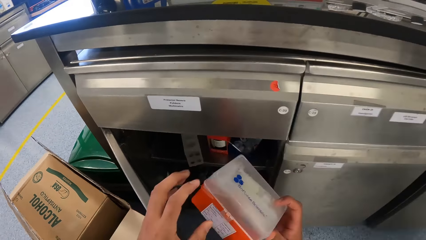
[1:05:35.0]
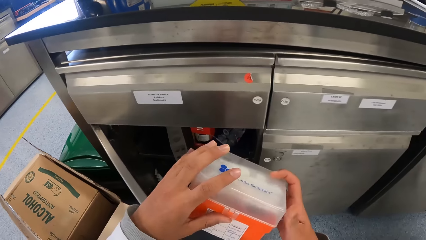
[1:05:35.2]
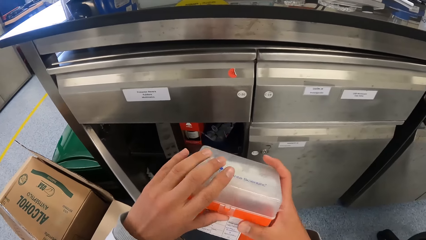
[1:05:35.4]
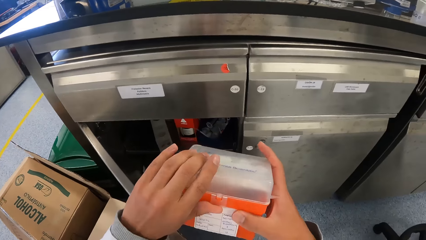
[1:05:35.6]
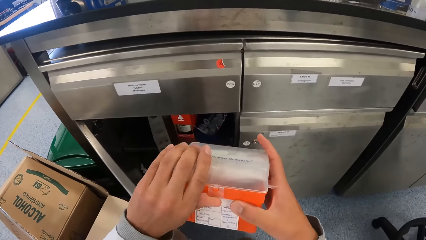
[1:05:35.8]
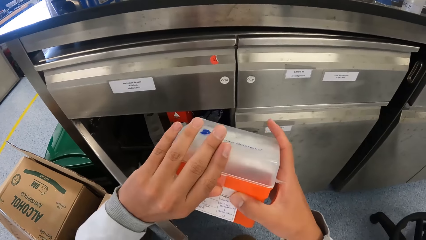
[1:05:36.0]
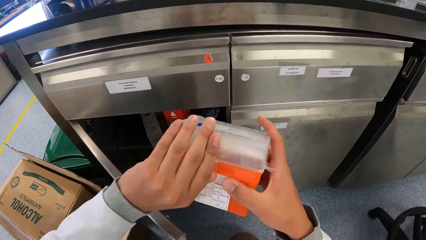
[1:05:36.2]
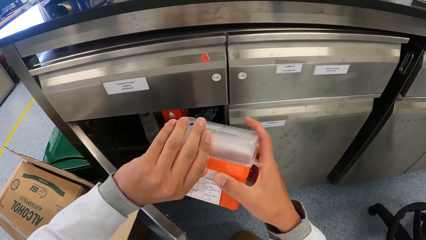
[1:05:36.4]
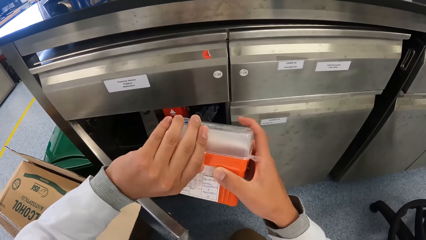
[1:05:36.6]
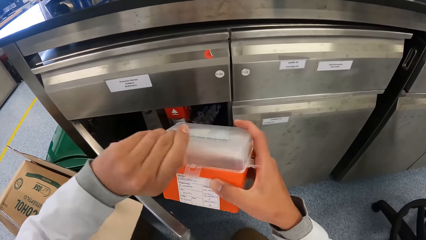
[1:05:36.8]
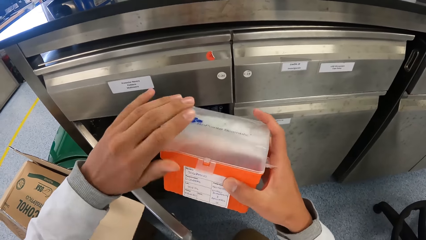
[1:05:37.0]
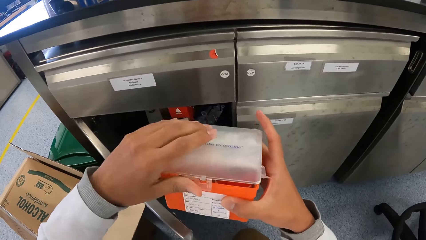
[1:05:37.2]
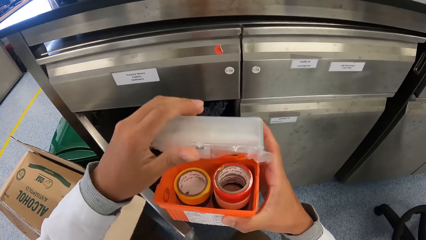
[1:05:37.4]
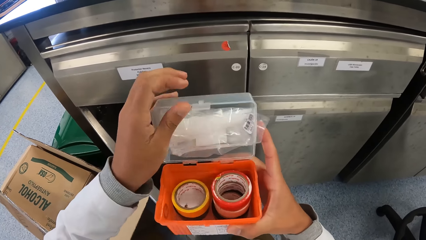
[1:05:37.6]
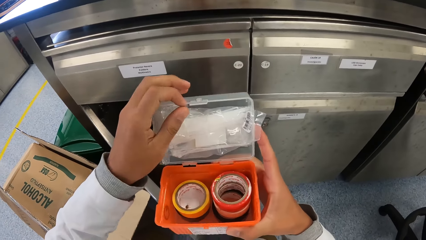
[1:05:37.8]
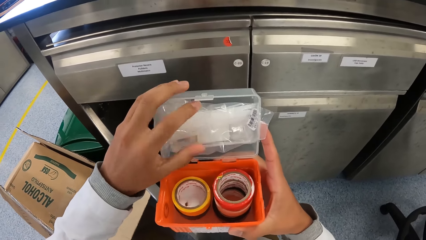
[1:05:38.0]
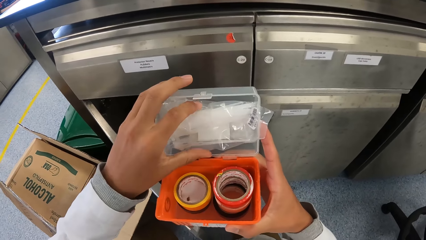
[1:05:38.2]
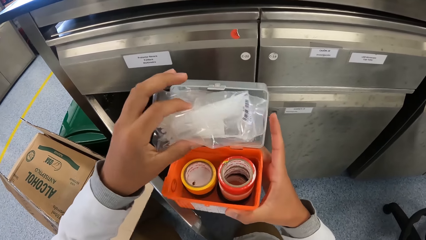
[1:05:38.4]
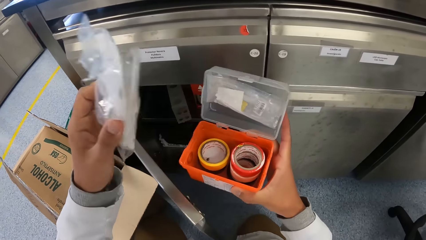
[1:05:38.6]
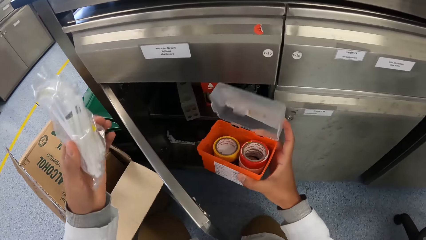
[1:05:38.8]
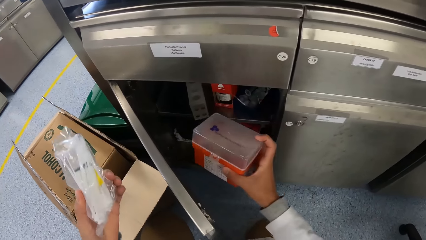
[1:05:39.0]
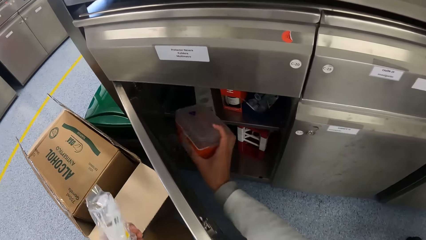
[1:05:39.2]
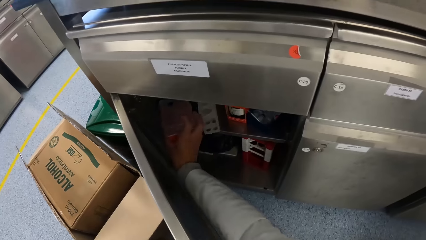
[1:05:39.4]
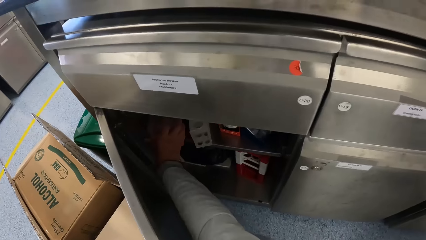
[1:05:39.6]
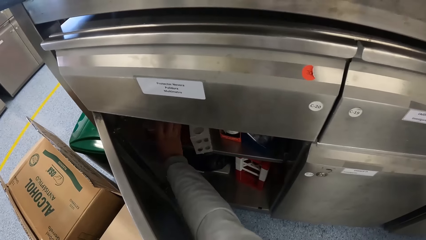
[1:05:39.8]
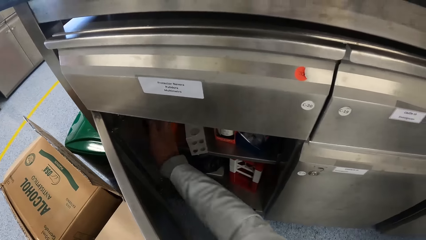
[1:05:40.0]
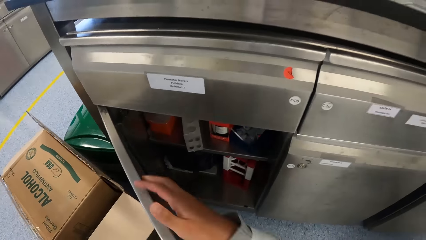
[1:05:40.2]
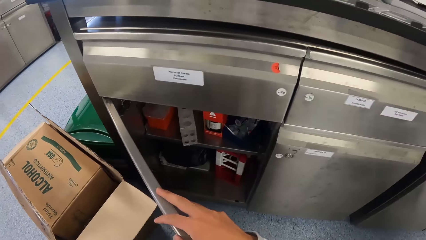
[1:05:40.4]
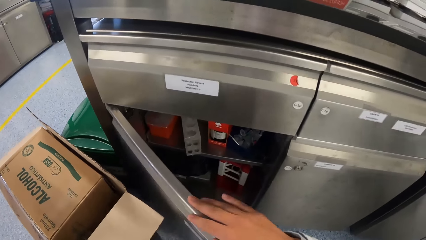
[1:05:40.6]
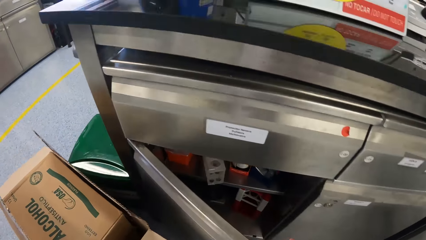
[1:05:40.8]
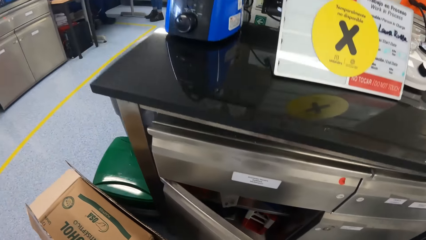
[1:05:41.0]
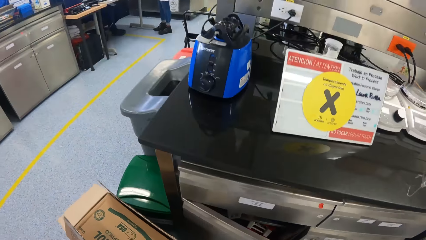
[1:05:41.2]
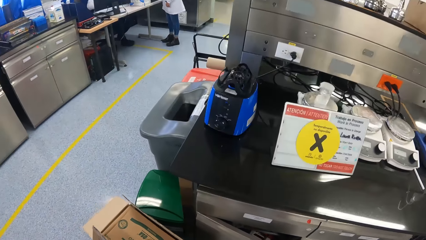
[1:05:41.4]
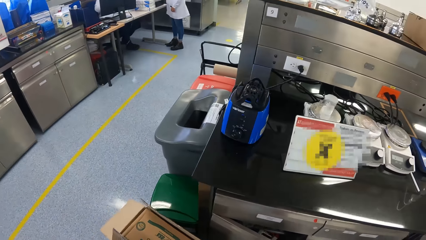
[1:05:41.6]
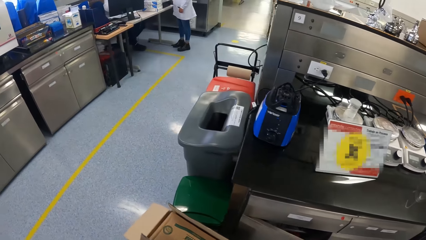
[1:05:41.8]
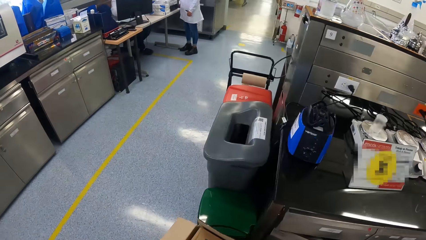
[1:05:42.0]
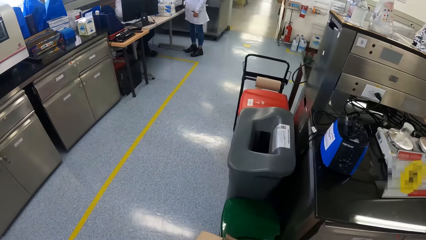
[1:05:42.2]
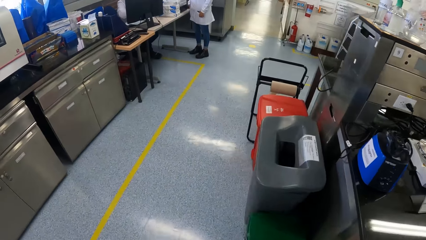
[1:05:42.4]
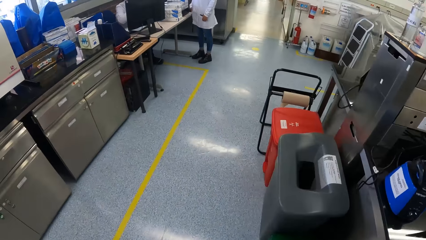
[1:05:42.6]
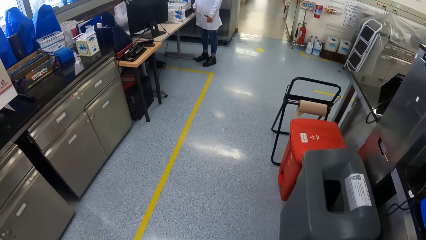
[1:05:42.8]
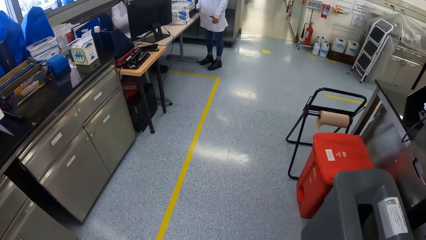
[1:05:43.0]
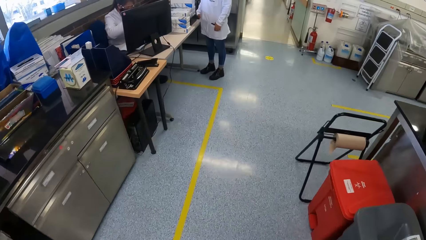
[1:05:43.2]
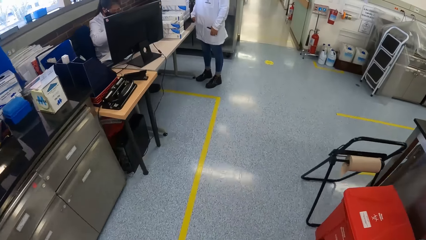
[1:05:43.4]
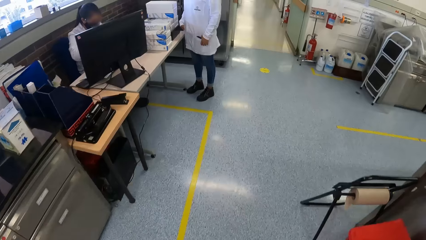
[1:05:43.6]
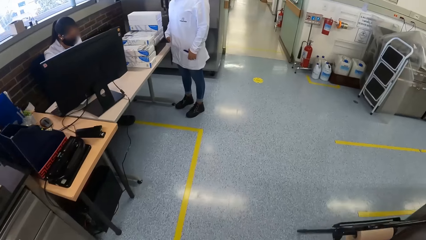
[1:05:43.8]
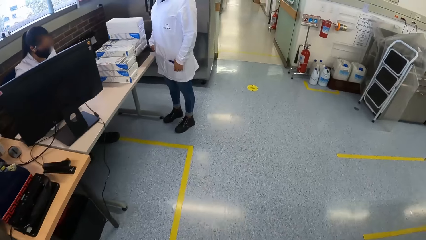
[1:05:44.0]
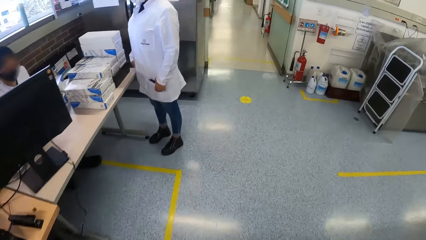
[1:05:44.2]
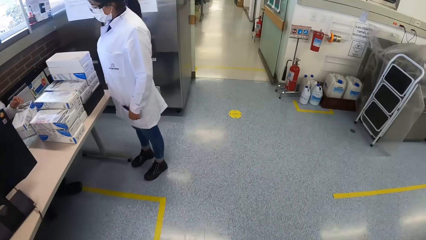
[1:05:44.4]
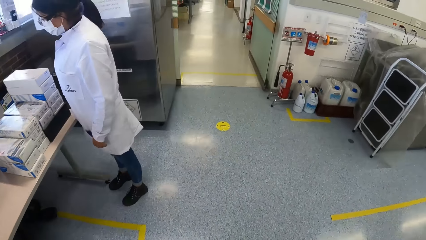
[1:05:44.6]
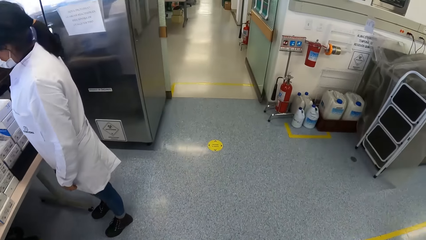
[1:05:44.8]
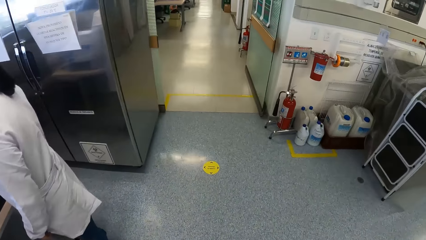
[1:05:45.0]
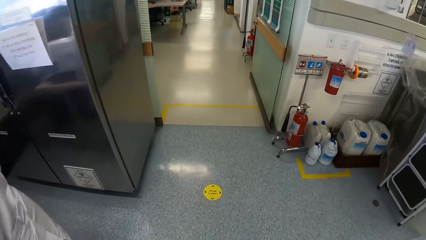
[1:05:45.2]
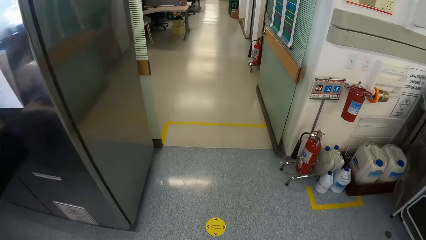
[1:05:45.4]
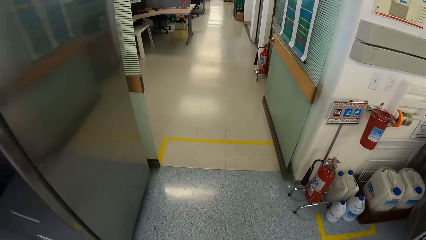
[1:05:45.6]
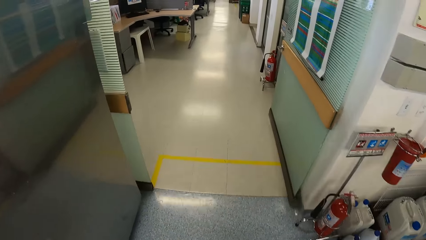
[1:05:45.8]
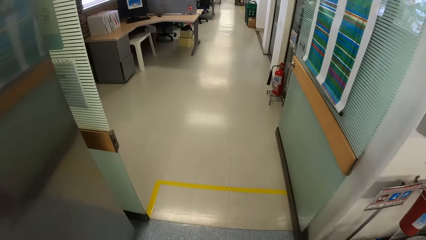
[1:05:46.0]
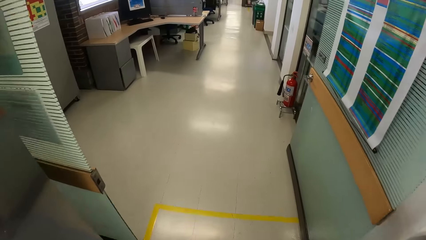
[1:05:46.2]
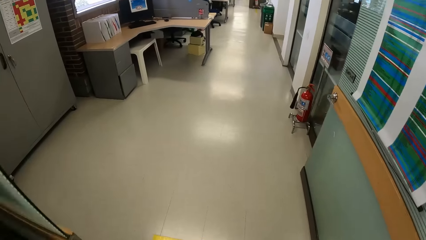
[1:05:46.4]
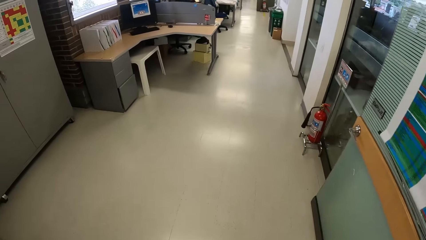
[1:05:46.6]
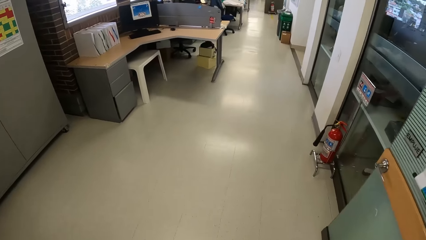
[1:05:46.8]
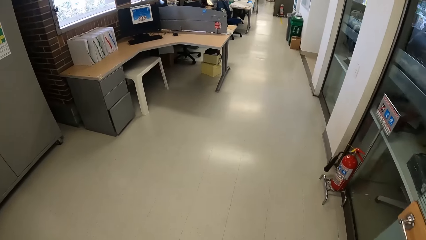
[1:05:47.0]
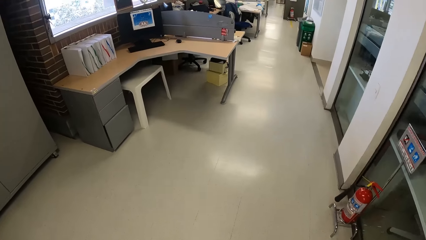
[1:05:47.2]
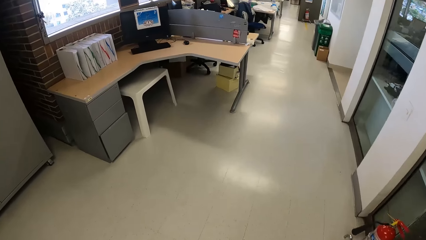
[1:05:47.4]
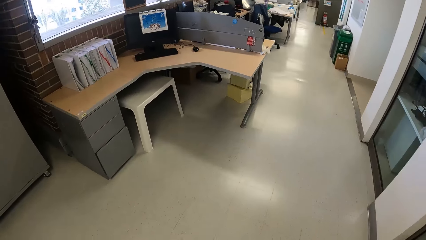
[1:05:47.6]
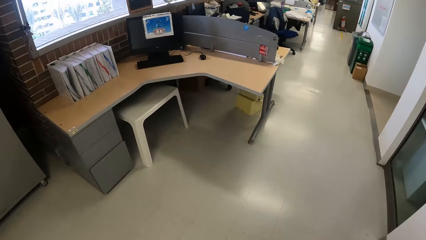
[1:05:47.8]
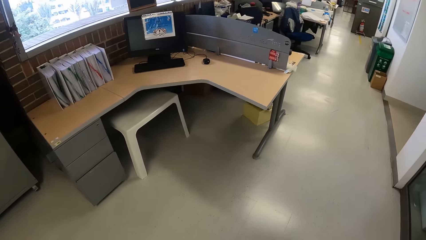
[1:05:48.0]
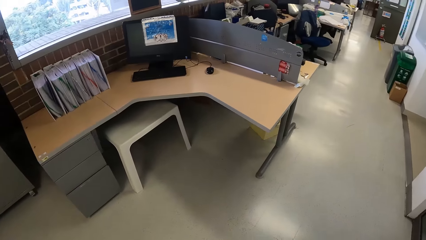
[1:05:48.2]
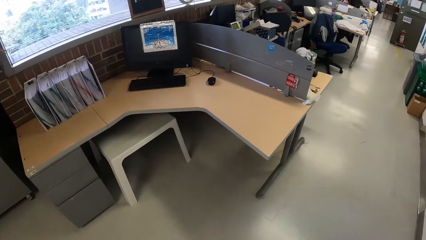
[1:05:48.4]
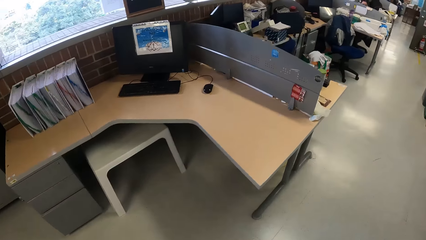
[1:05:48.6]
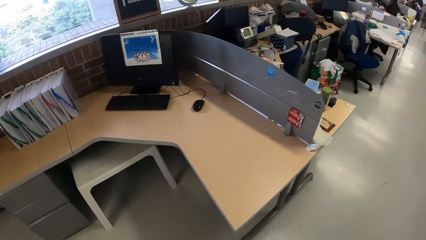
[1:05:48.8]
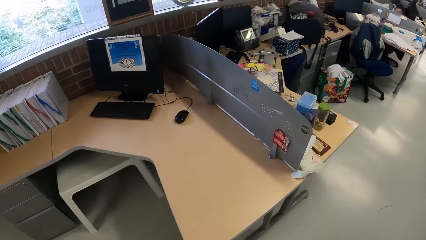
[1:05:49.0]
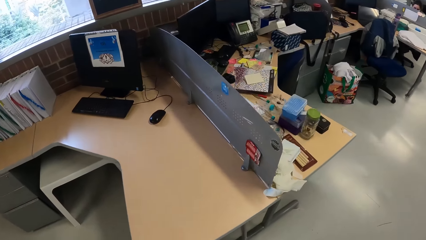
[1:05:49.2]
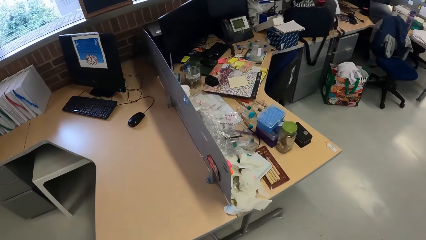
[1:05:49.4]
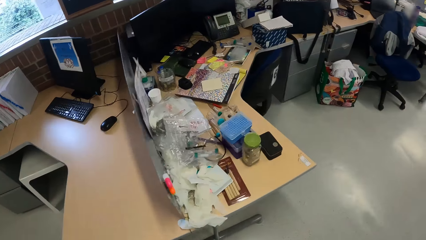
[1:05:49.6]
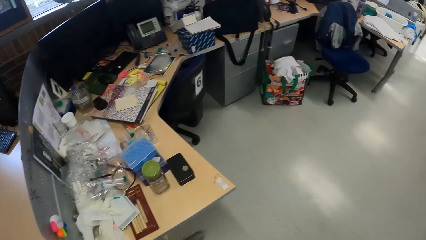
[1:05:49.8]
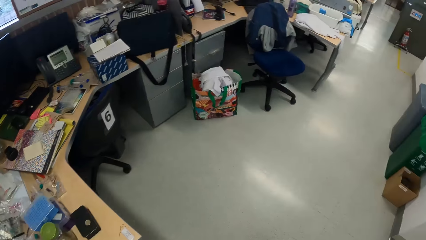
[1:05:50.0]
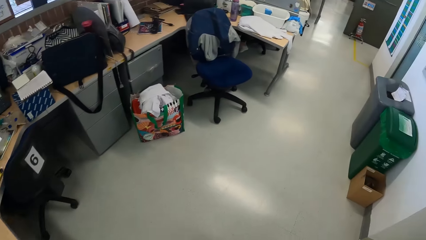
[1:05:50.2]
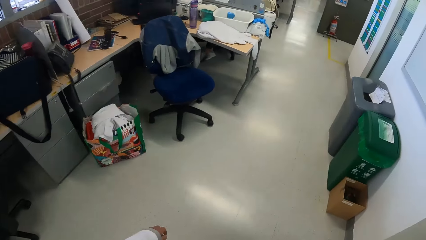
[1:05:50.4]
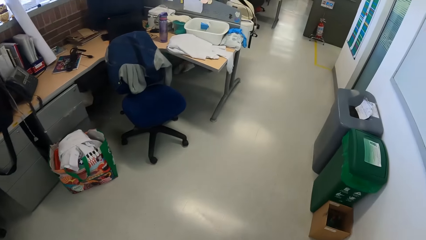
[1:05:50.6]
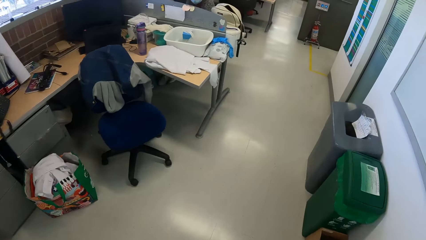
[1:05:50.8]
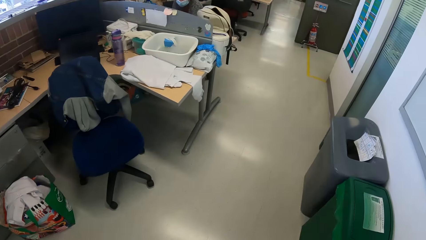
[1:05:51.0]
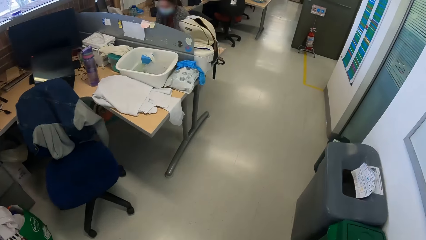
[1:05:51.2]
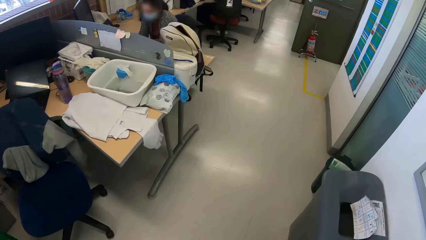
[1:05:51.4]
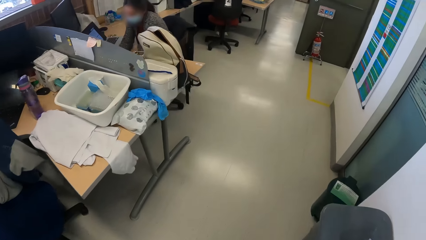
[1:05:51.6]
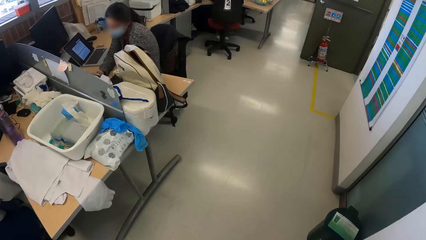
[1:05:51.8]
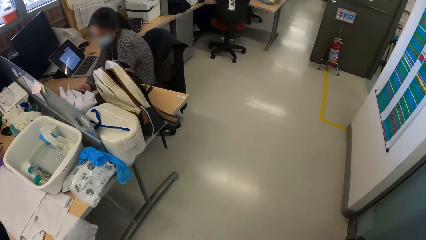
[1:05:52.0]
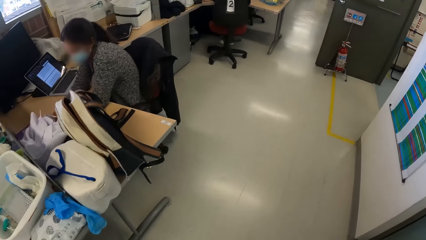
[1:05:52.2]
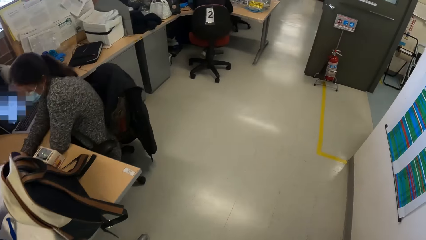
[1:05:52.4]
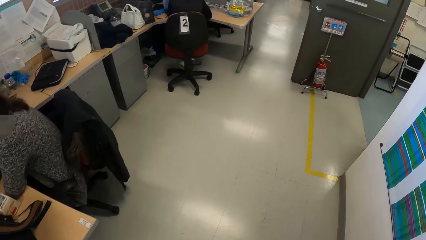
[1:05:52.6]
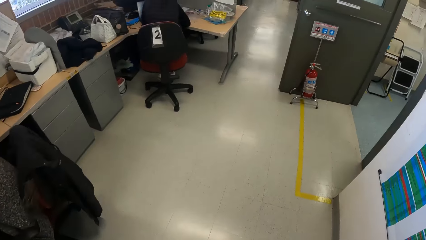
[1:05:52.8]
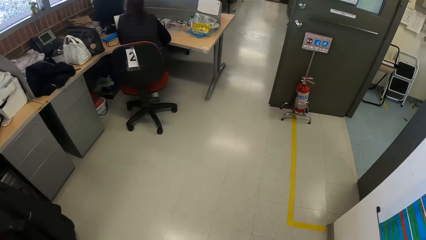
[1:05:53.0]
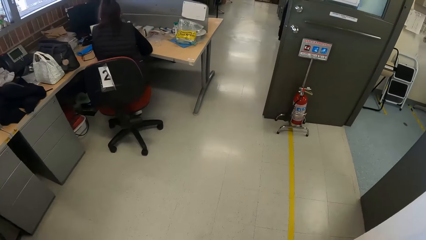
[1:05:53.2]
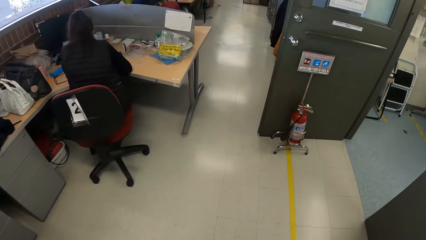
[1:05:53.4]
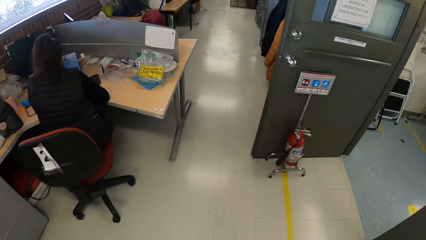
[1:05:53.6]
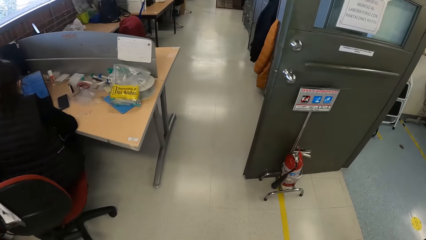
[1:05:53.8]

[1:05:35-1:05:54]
The camera wearer opens the plastic container with his left hand. He picks up a wrap of plastic hand tag string from the plastic container with his left hand. He closes the plastic container with his right hand. He drops the plastic container in the office cabinet with his right hand. He closes the office cabinet with his right hand. He walks in the building.
